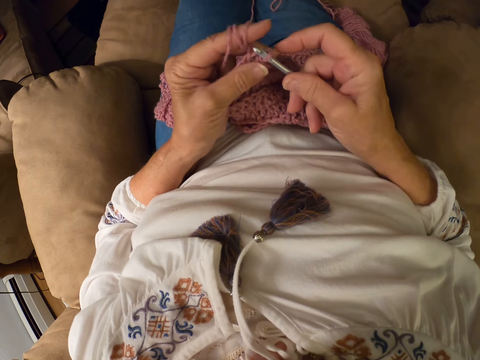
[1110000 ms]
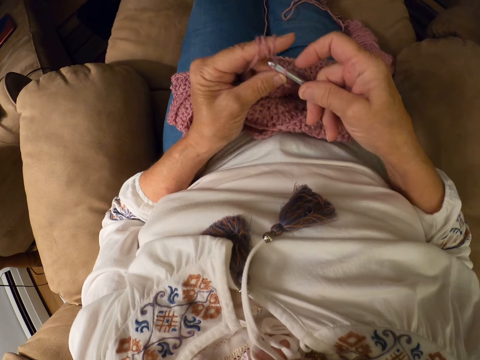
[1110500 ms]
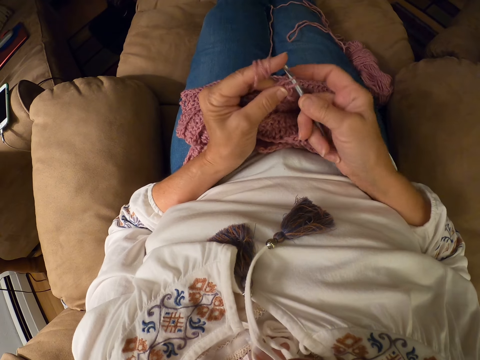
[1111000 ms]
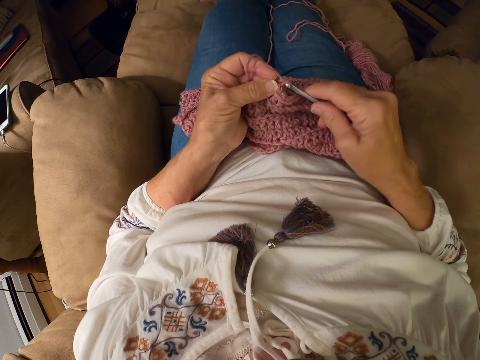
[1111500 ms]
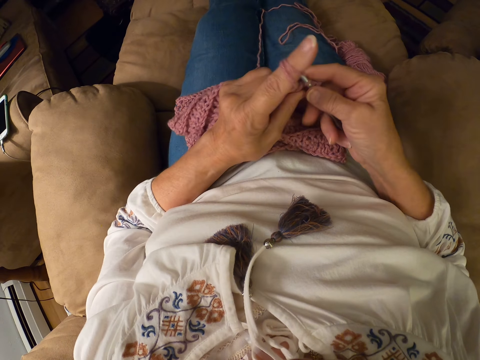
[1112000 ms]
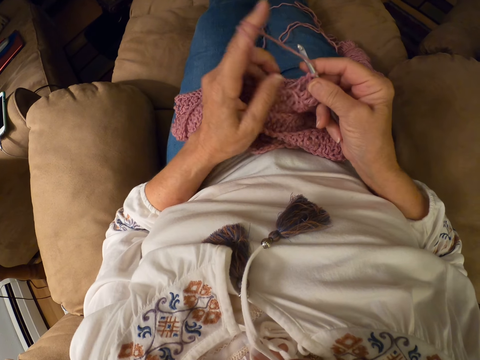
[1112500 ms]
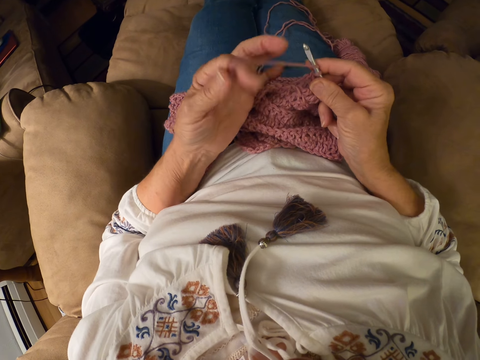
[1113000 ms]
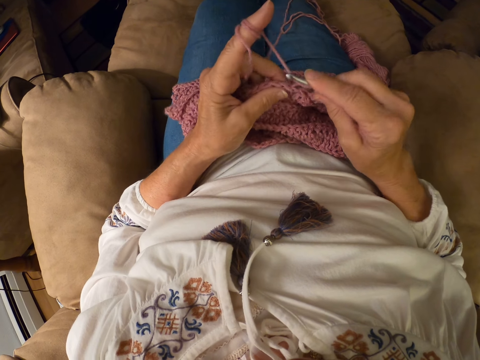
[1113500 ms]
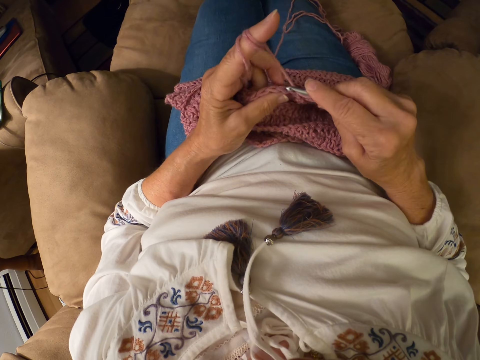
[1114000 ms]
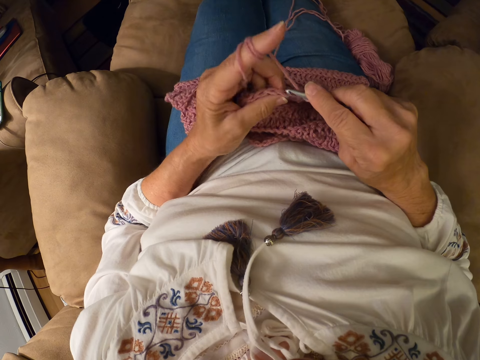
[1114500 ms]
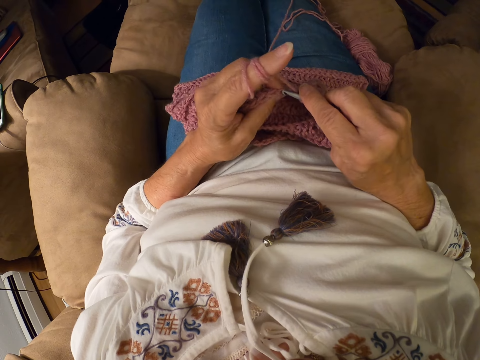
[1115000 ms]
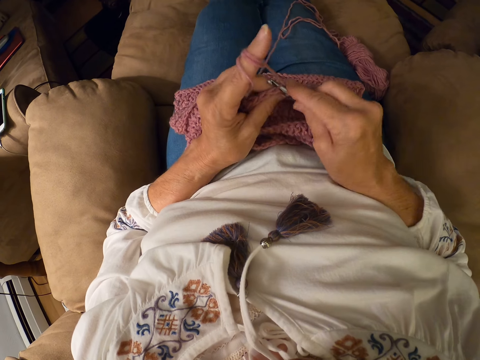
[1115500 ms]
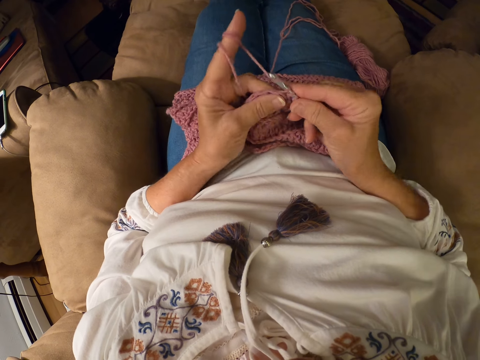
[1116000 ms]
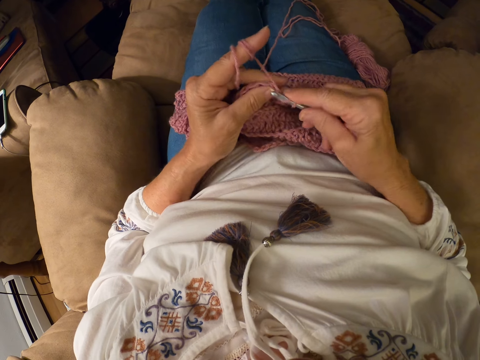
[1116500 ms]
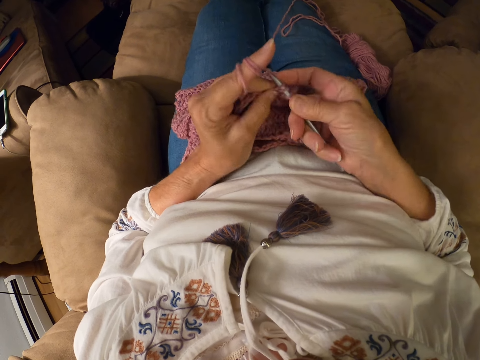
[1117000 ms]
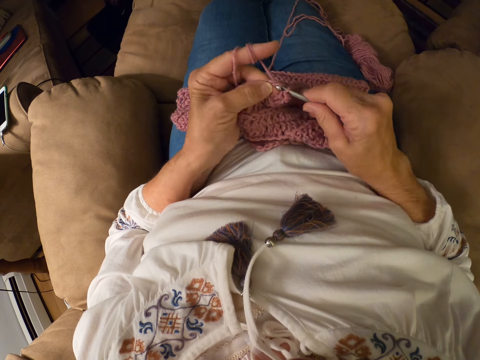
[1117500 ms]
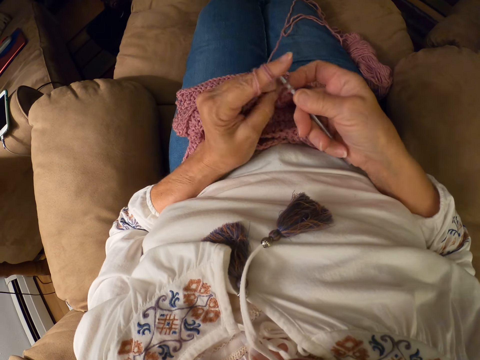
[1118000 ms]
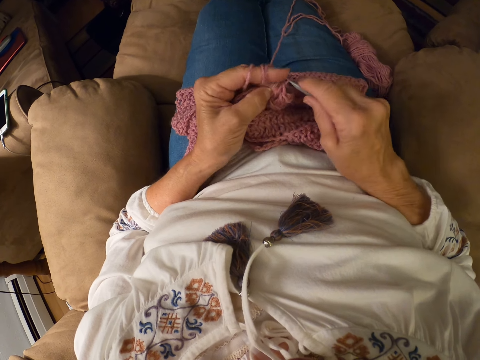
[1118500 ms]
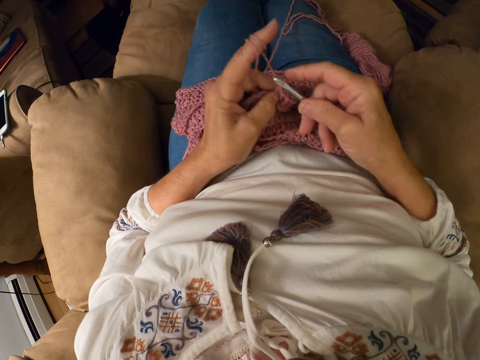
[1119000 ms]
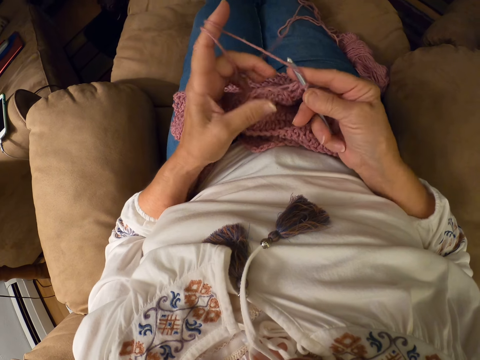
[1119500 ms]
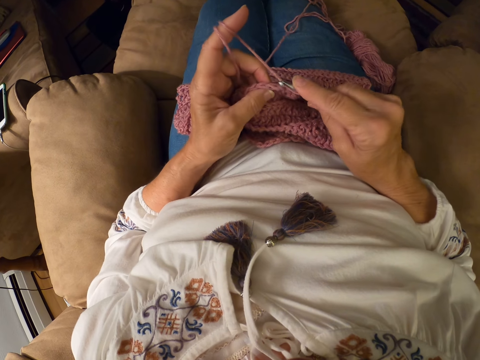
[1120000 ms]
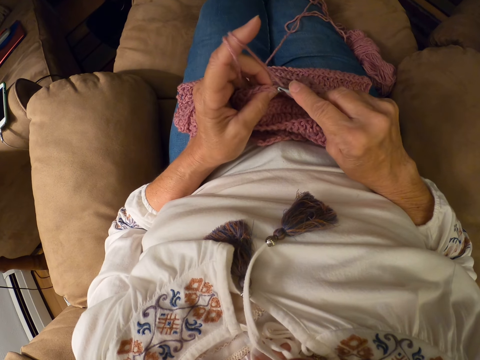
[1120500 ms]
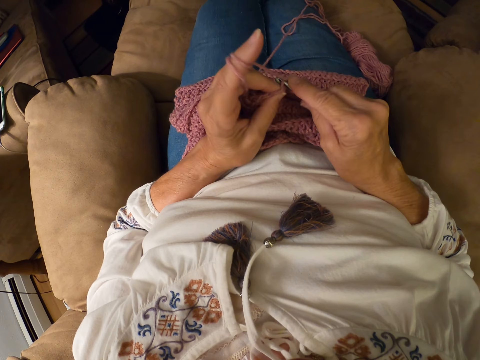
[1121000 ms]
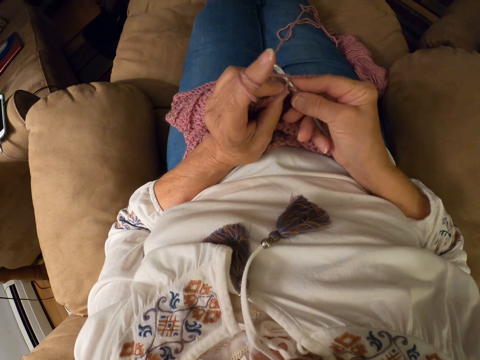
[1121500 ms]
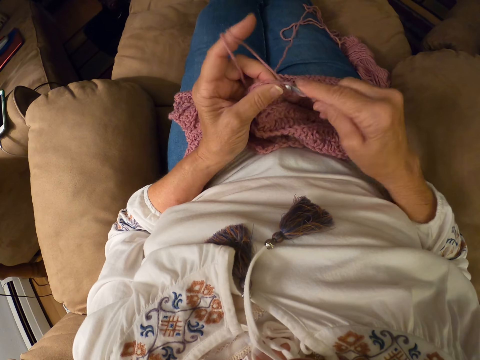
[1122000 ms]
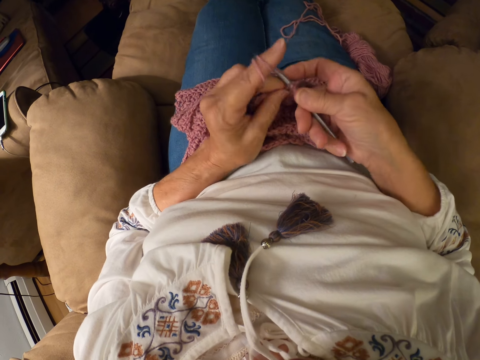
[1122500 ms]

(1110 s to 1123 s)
The camera wearer crochets with the yarn. He rolls the yarn around his left index finger. He knits a crochet with a crochet hook.

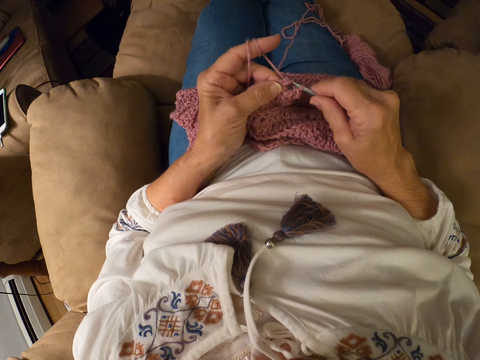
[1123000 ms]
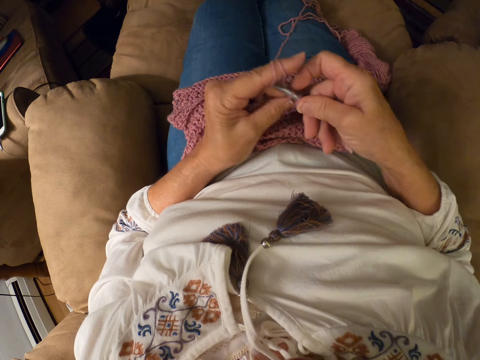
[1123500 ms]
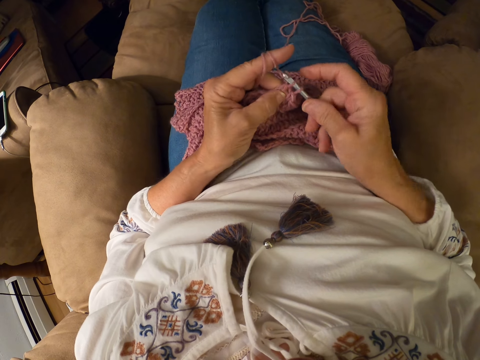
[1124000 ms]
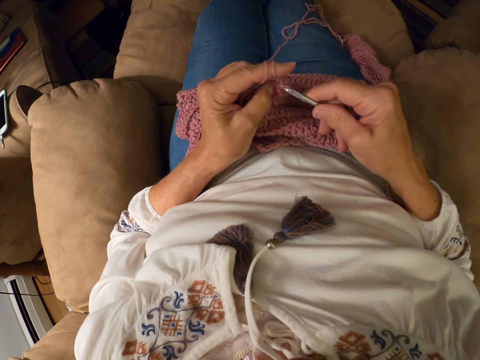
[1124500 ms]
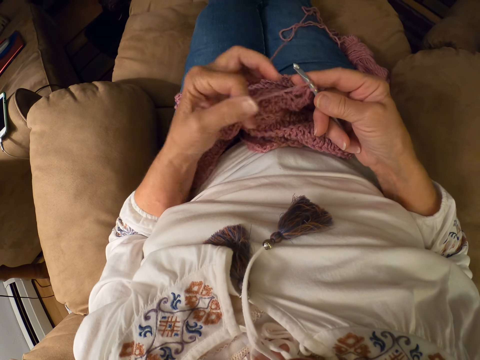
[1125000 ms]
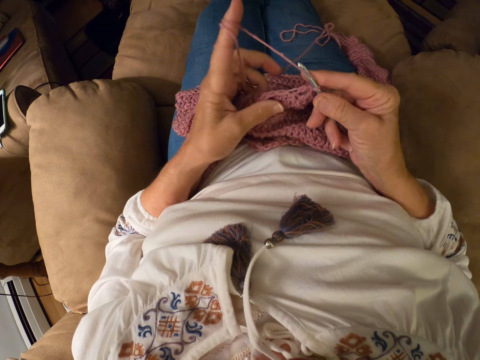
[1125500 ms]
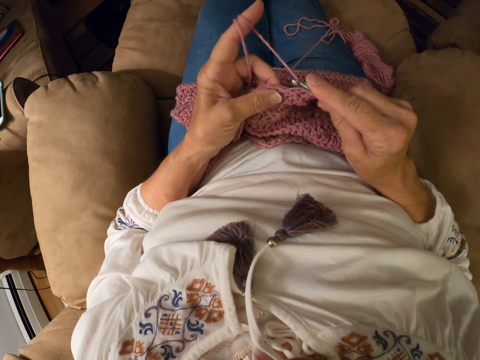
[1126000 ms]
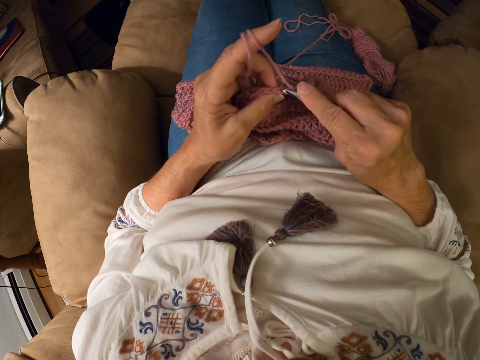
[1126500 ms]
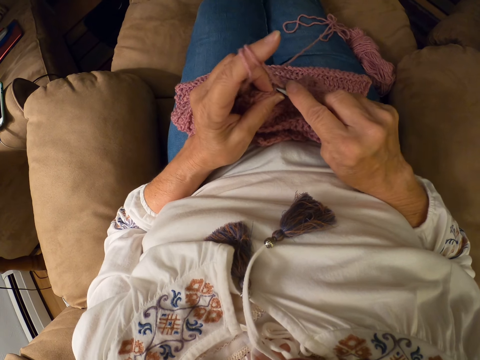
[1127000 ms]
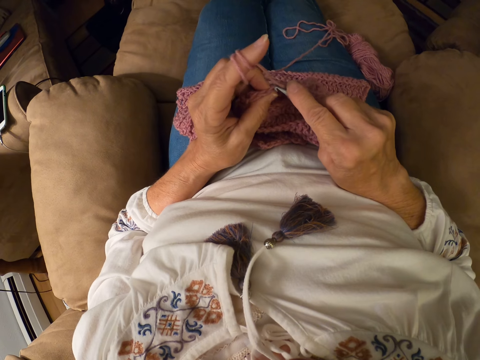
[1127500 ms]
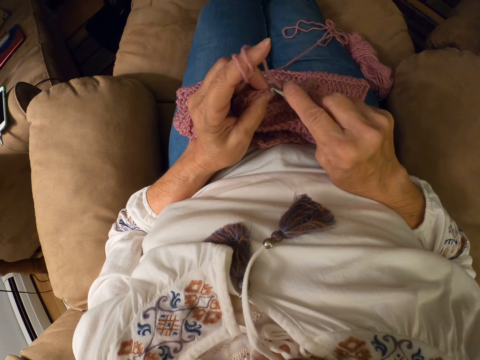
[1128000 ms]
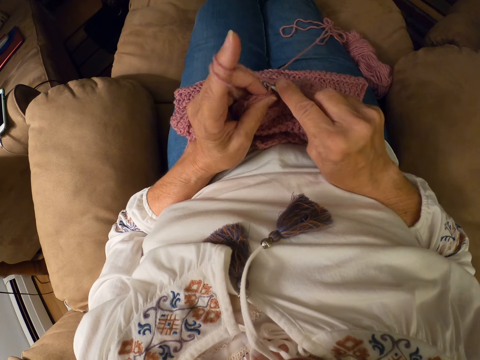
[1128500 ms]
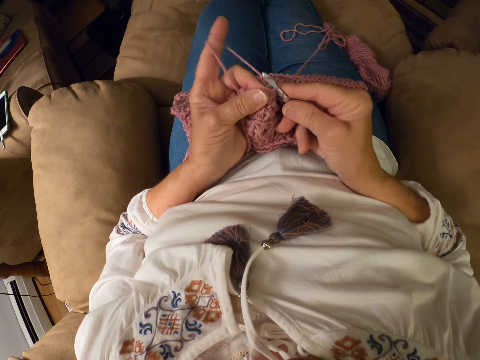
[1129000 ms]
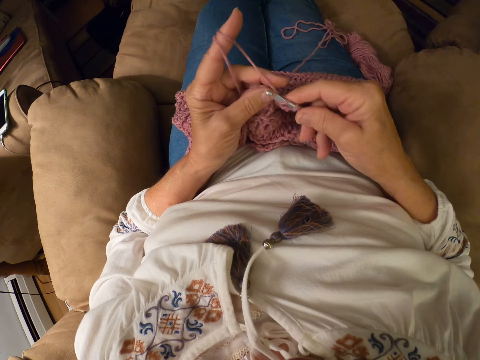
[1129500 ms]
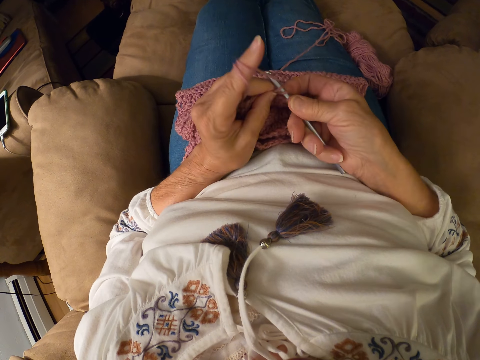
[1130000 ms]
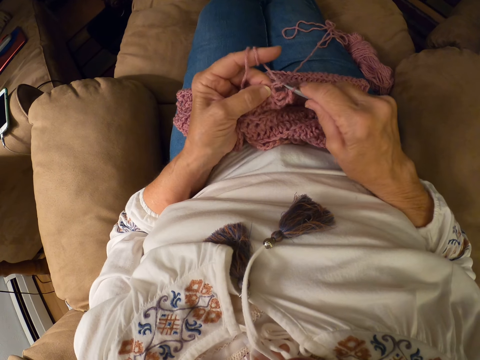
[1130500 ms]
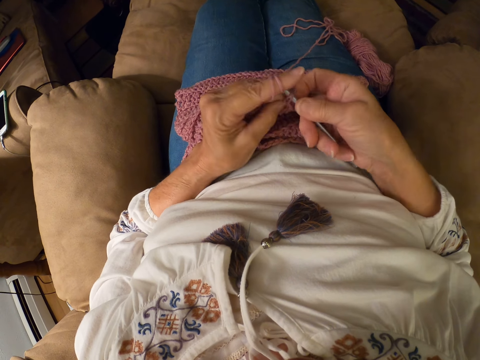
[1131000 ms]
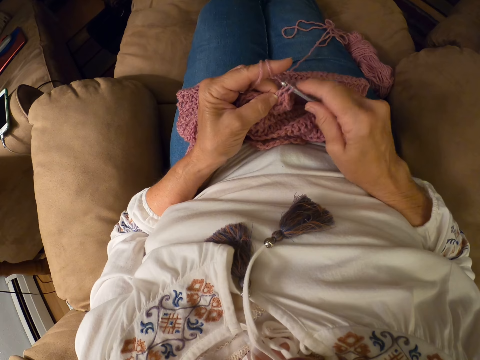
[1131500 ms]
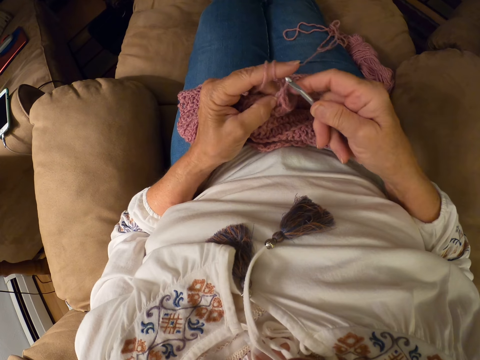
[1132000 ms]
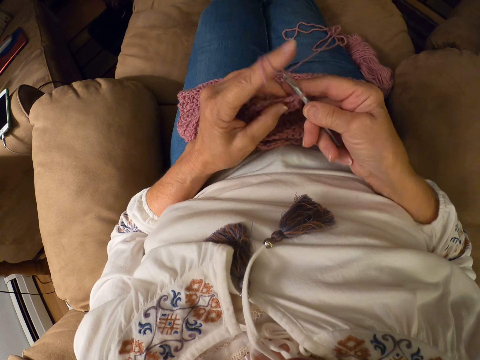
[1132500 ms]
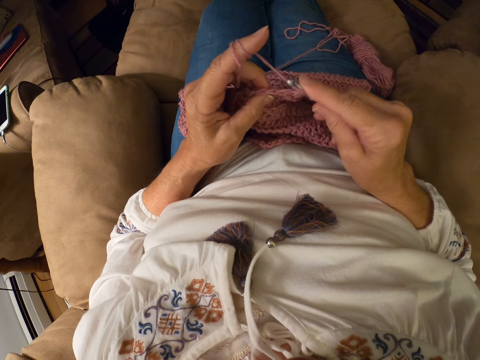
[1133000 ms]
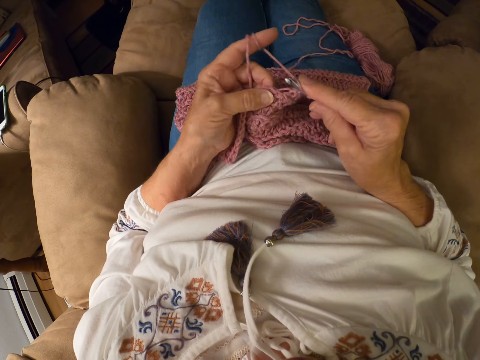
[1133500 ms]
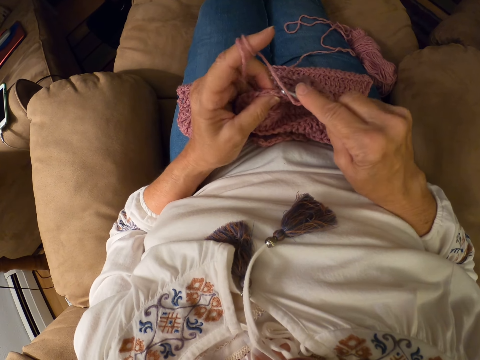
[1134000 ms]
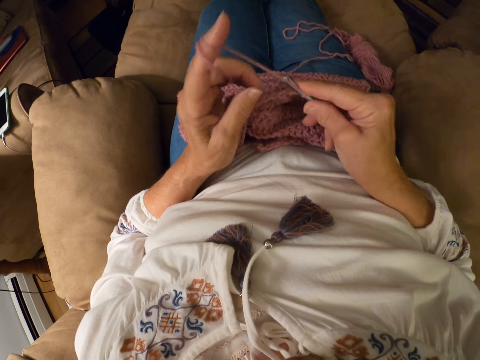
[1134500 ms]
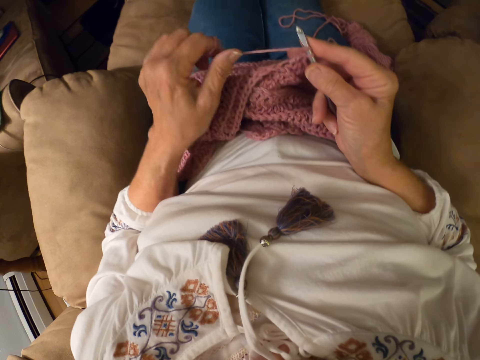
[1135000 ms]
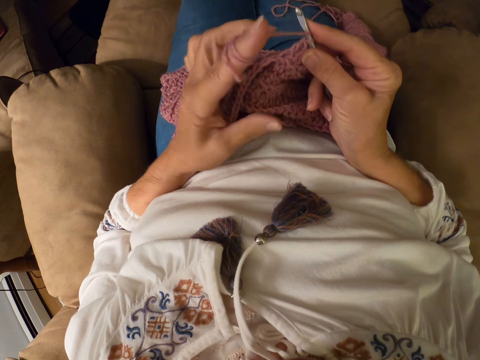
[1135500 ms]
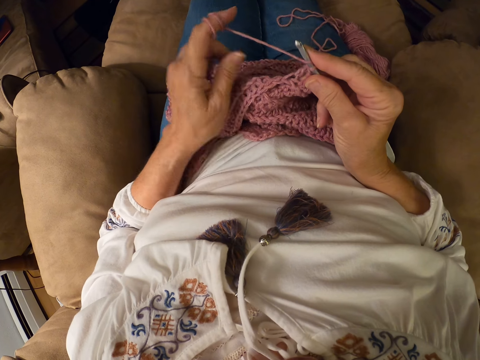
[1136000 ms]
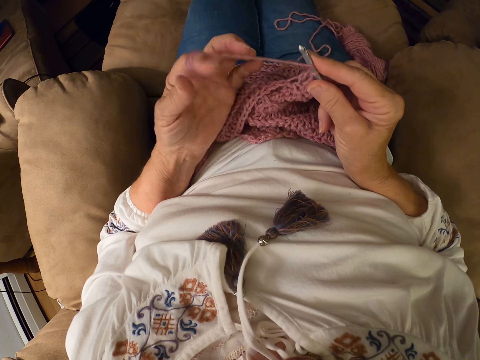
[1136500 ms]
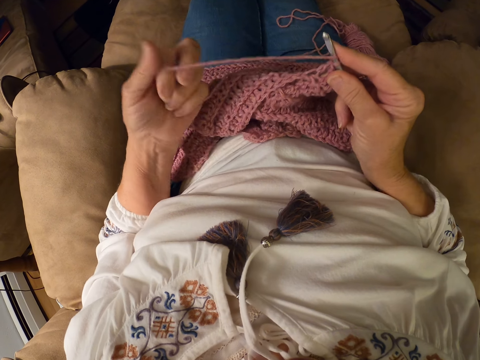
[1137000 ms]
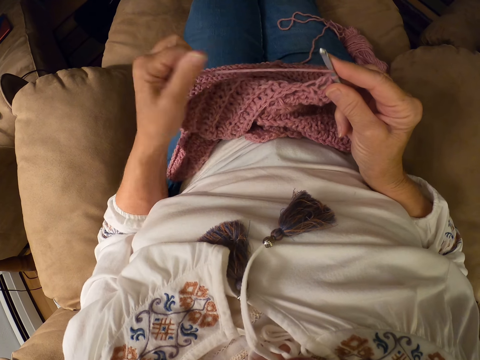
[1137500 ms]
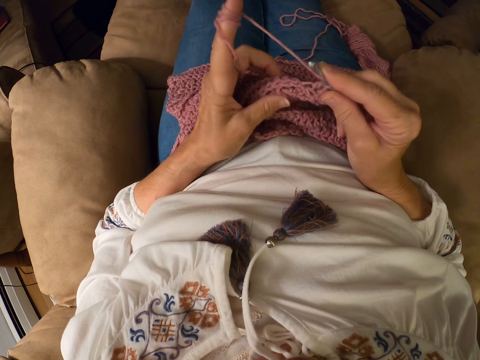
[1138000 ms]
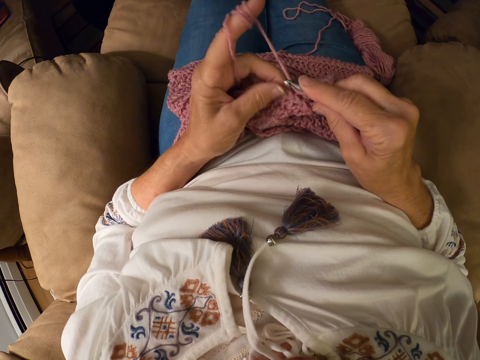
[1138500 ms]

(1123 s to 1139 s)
The camera wearer unrolls the yarn off her finger. They knit a crochet with a crochet hook. They roll the yarn around his left index finger, unroll the yarn off her finger, and roll the yarn on her finger.
